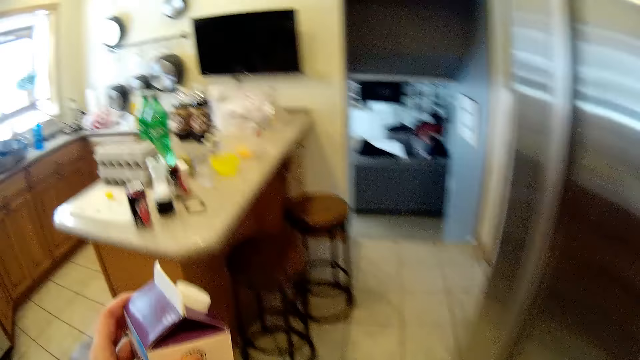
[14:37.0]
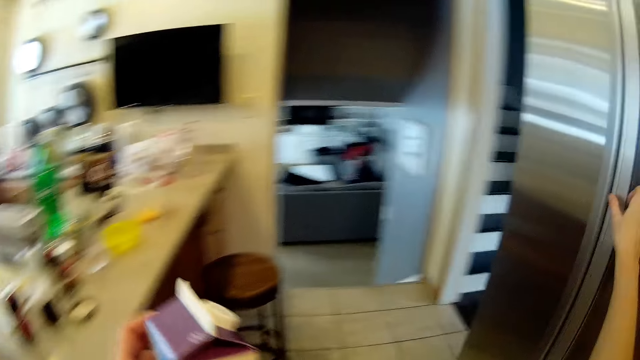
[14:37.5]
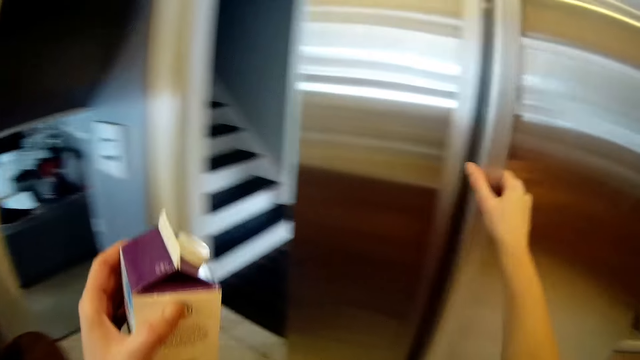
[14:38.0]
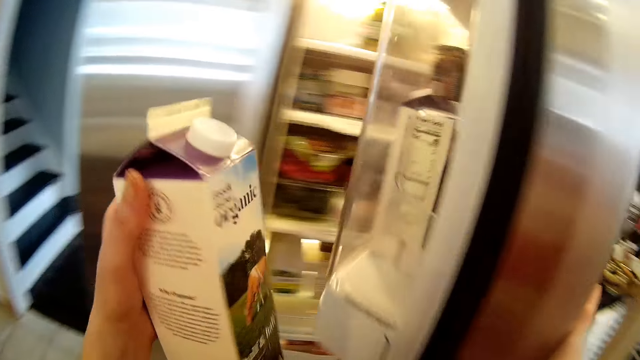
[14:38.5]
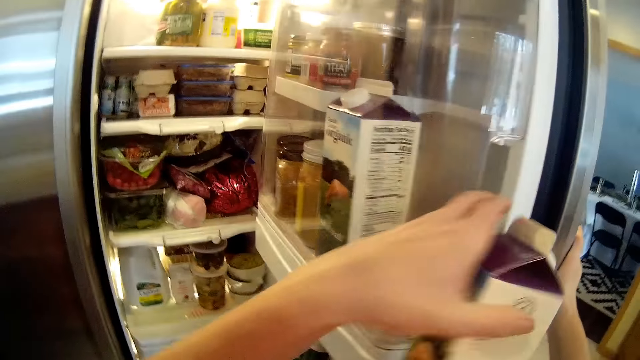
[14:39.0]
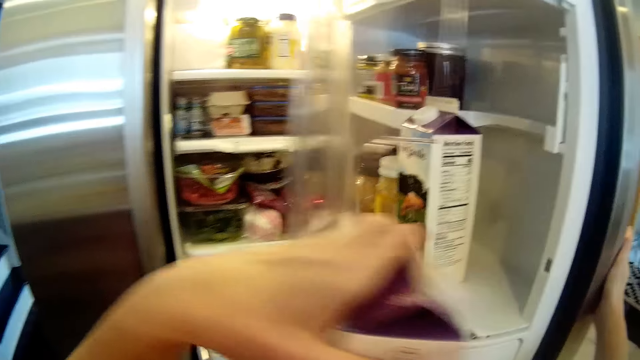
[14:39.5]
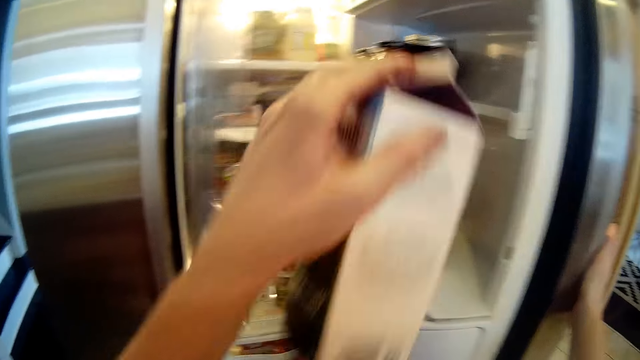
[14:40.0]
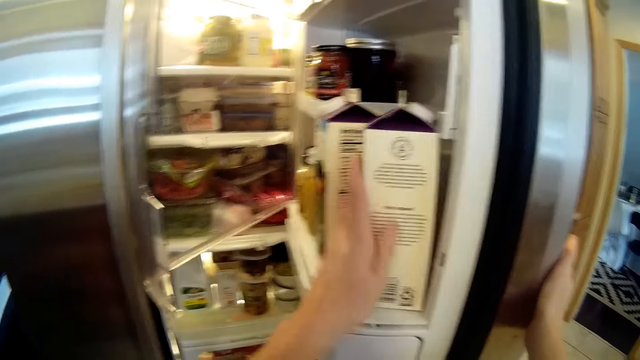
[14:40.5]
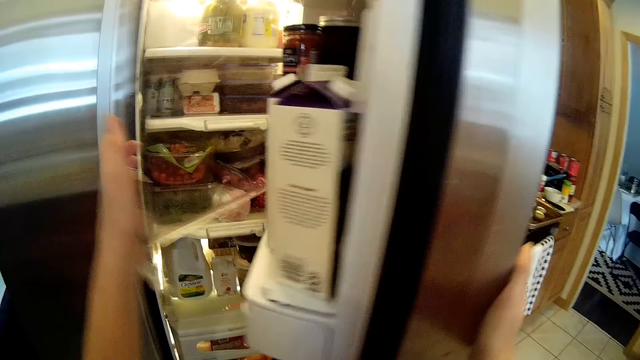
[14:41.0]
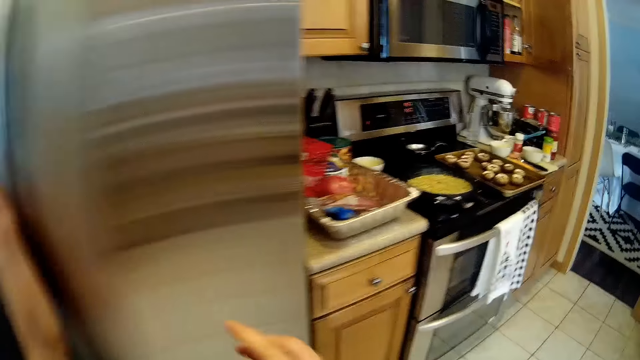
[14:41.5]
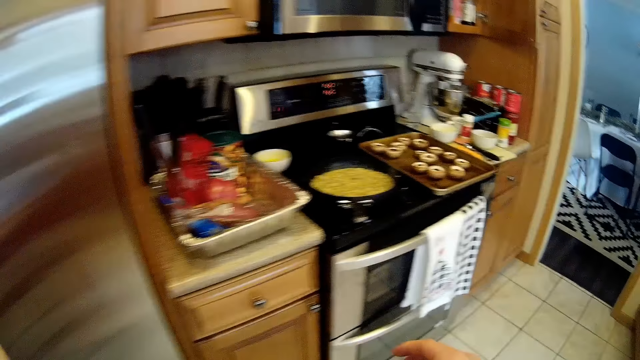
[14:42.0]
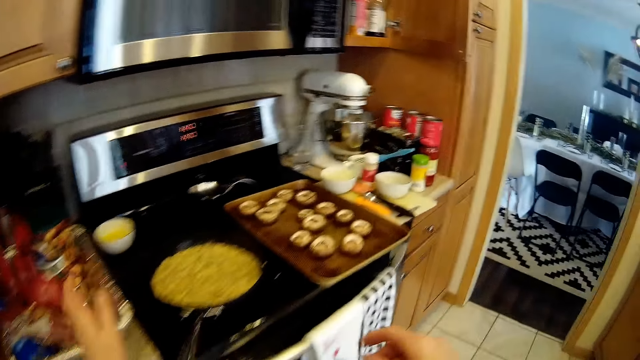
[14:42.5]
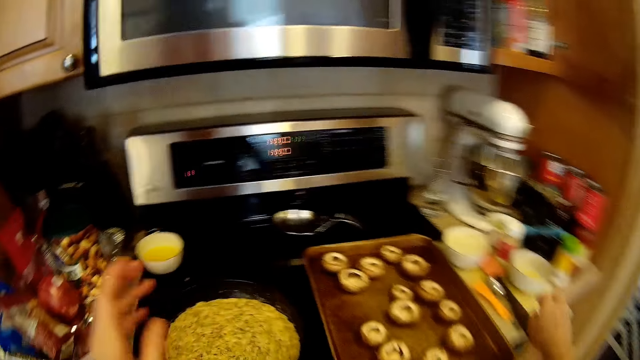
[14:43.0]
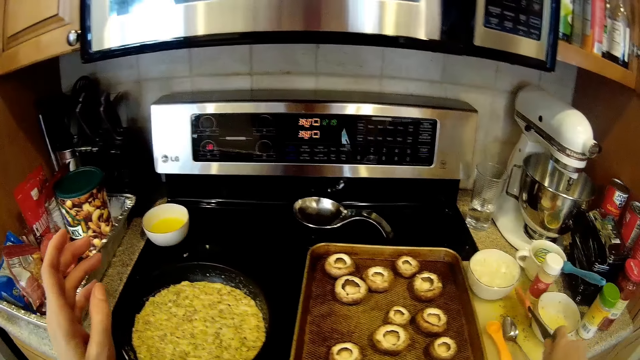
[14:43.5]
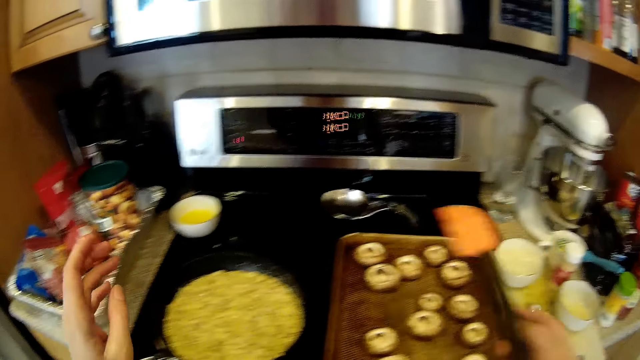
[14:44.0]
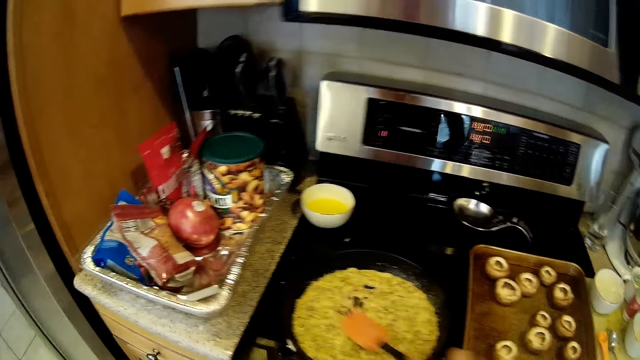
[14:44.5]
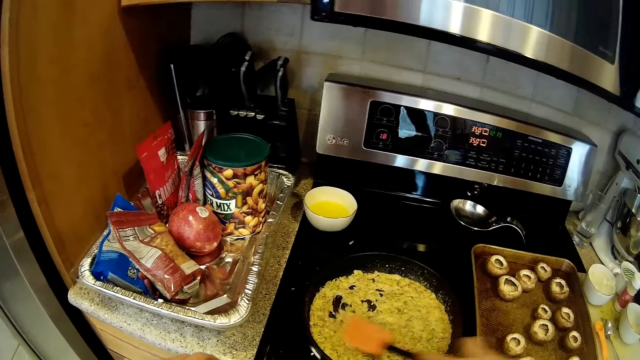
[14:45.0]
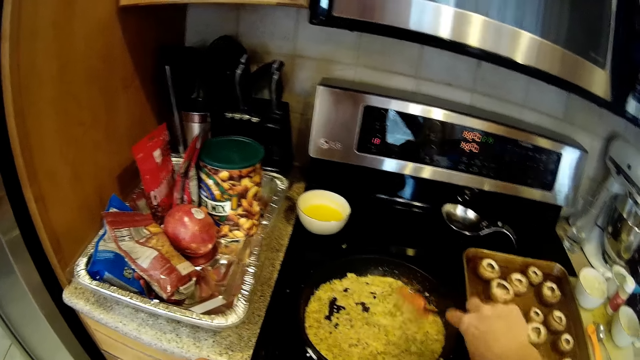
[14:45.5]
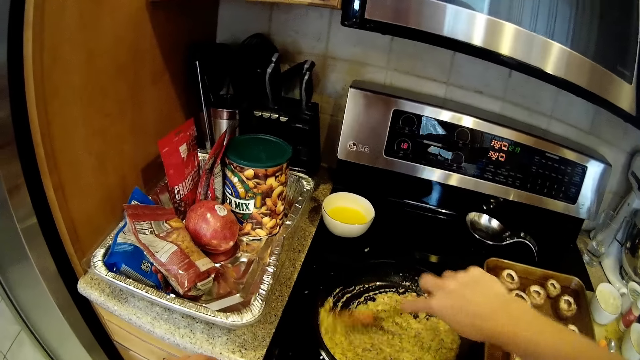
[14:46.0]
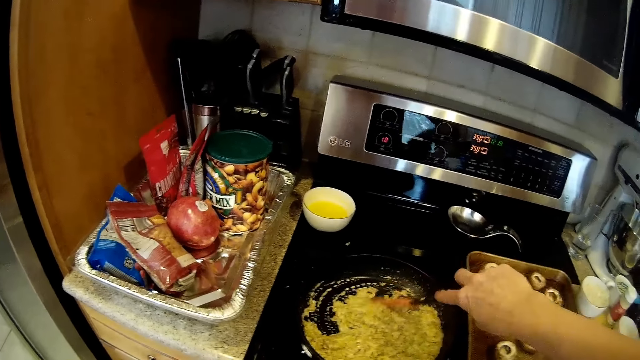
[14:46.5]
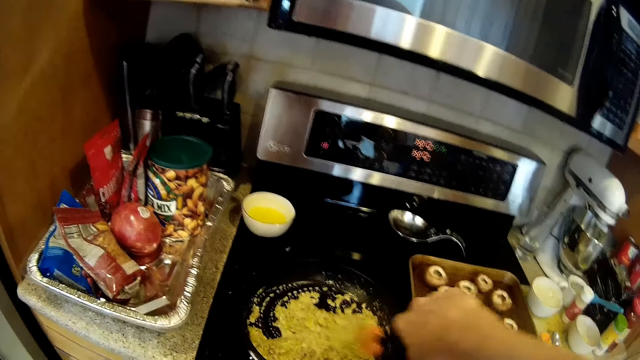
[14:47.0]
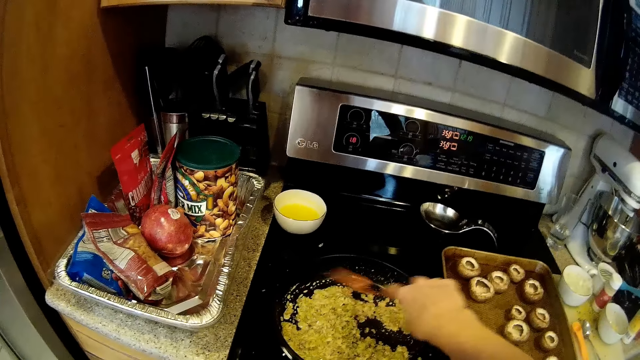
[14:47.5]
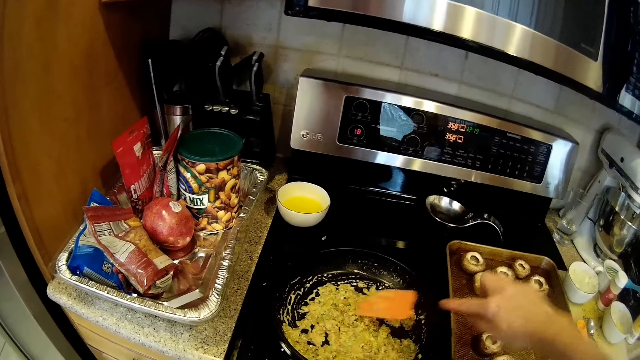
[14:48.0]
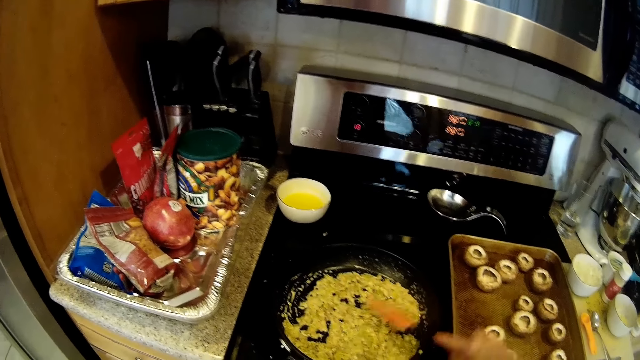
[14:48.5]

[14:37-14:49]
The camera wearer walks to the fridge. She opens the fridge with her left hand. She puts the pack of milk in the fridge with her left hand. She closes the fridge with her left hand. She walks towards the gas cooker. She picks the flat spoon from the kitchen slab and stirs the food in the frypan.

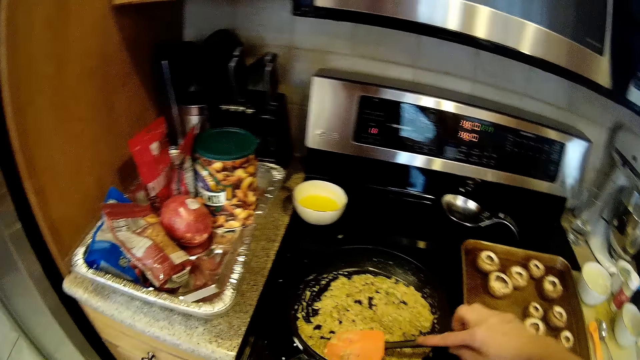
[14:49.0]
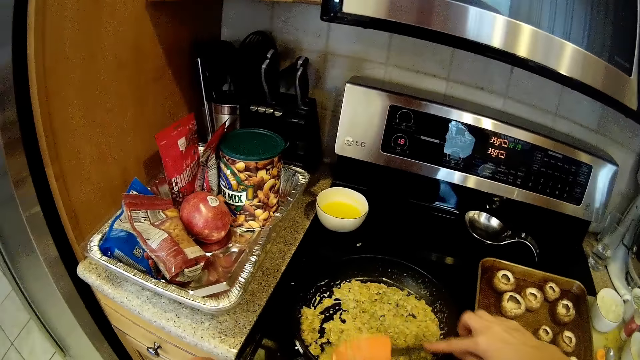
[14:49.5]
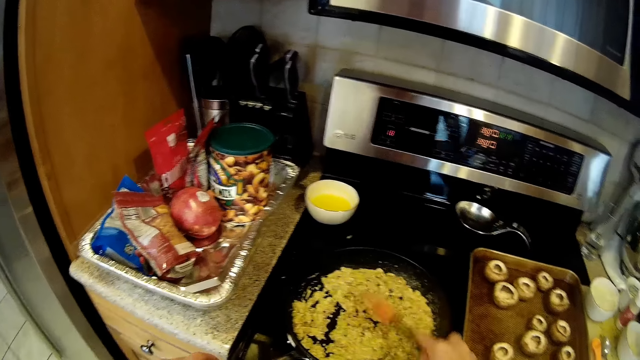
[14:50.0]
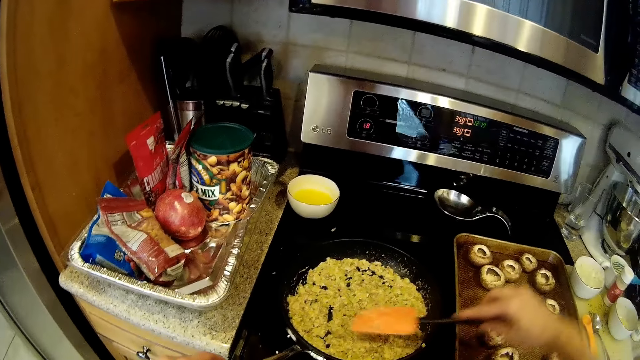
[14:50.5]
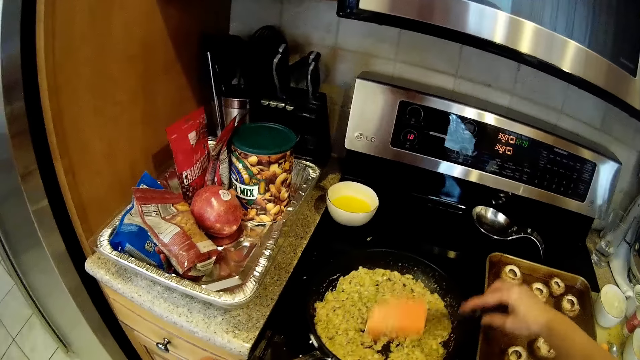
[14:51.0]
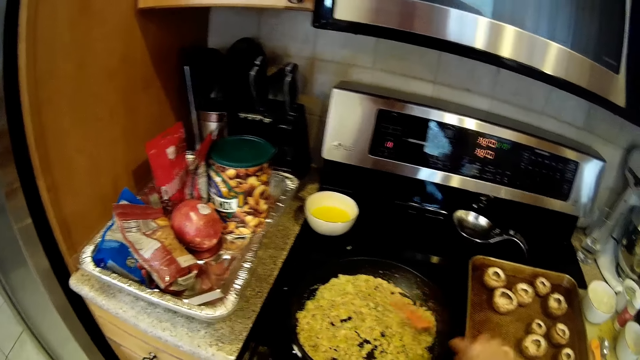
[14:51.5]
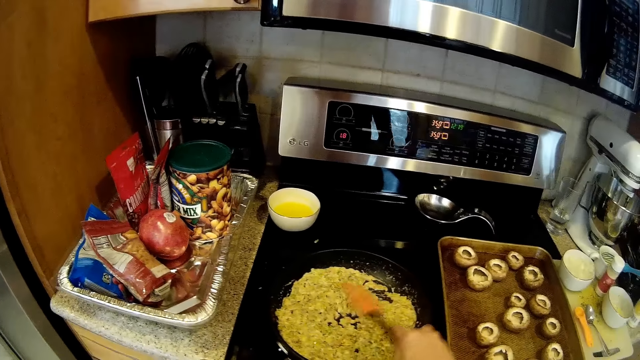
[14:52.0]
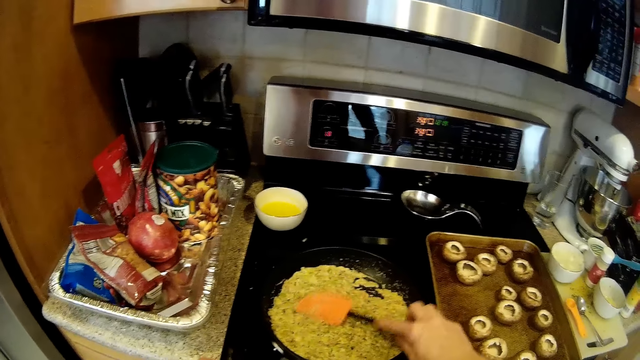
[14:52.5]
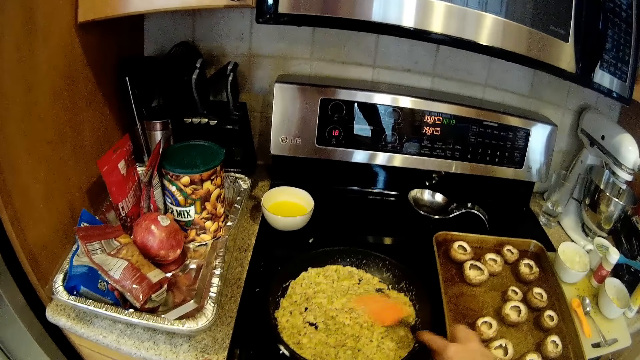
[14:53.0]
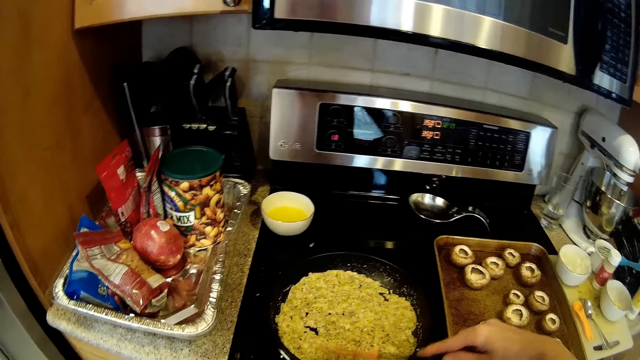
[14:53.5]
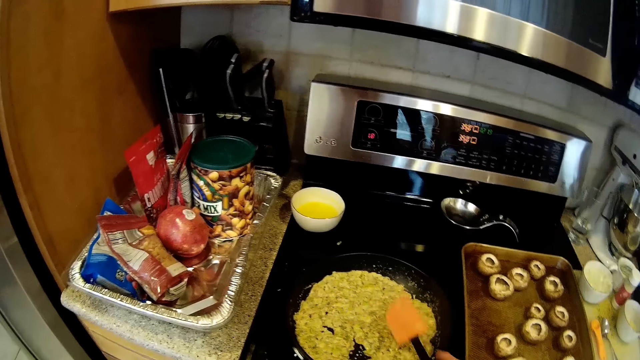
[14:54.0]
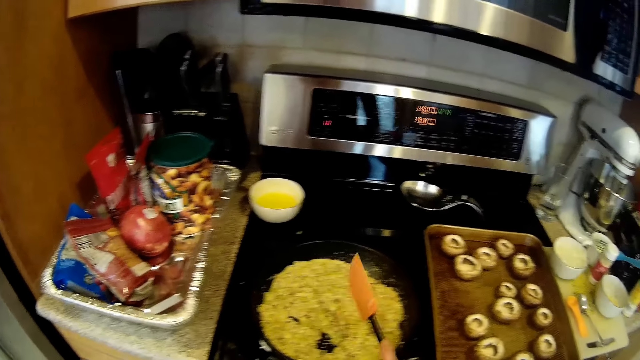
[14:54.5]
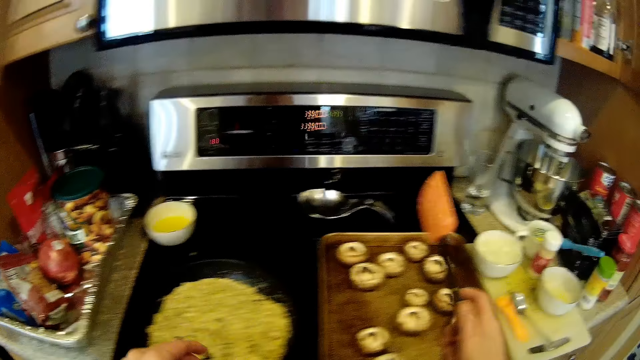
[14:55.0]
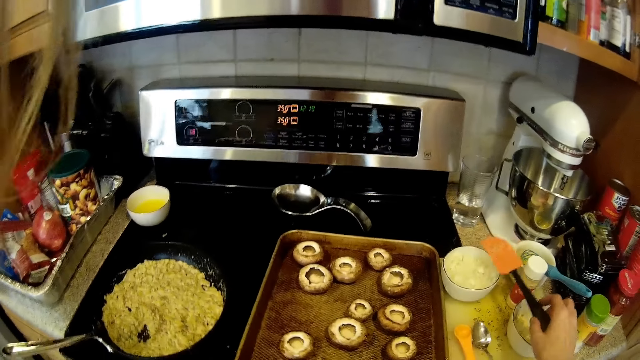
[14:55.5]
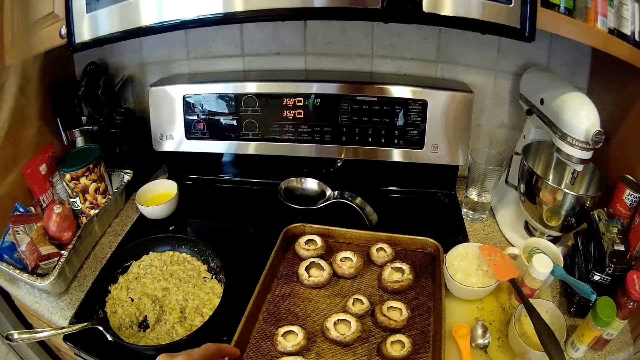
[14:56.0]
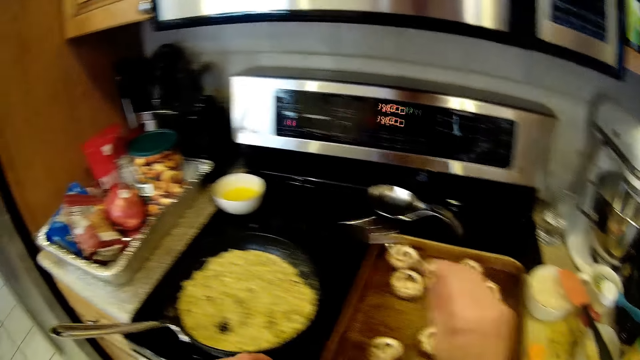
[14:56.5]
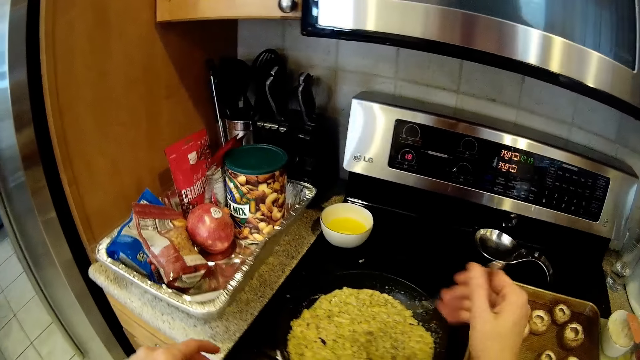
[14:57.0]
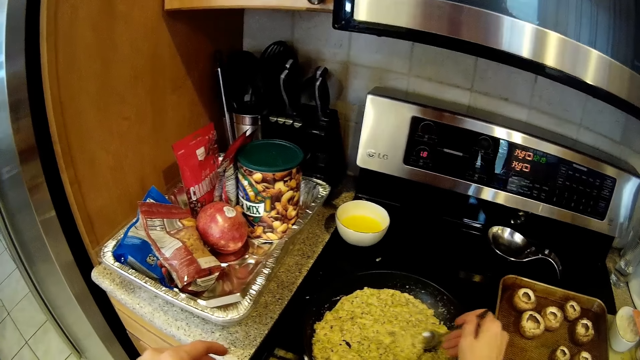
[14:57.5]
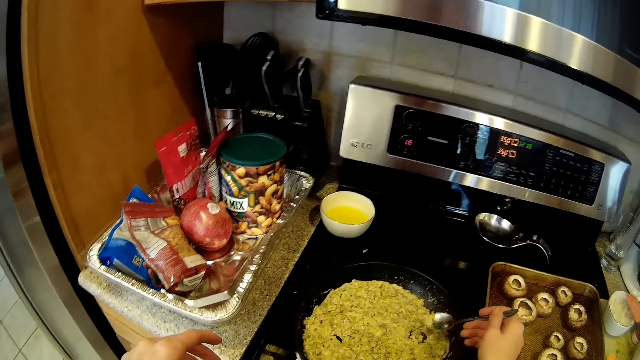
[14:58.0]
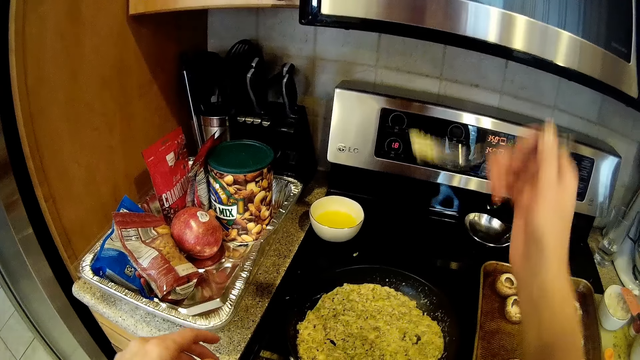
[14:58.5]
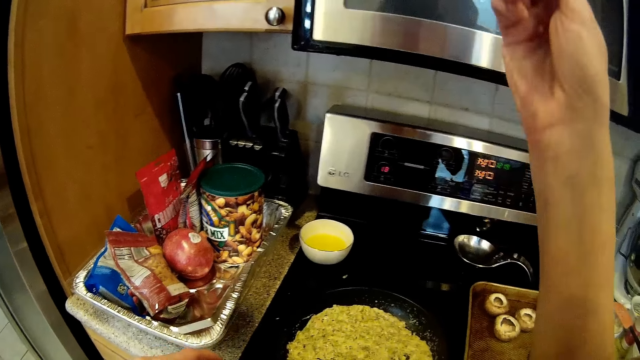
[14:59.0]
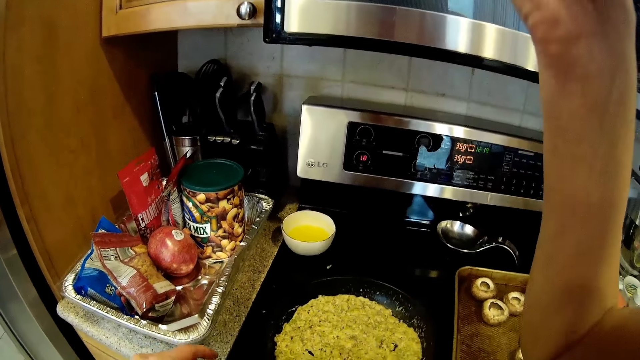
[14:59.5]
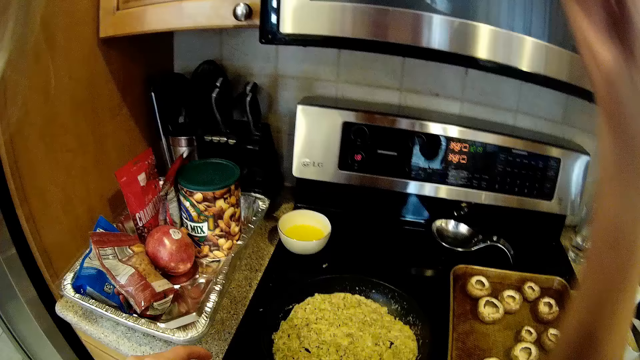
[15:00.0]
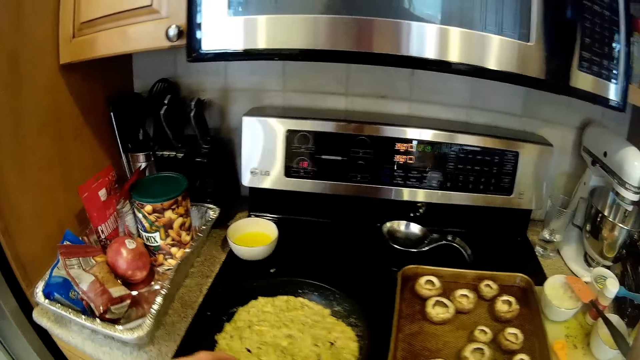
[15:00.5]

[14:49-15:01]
The camera wearer drops the flat spoon on the cup. They pick a spoon from the kitchen slab. They take food from the frypan with the spoon.
